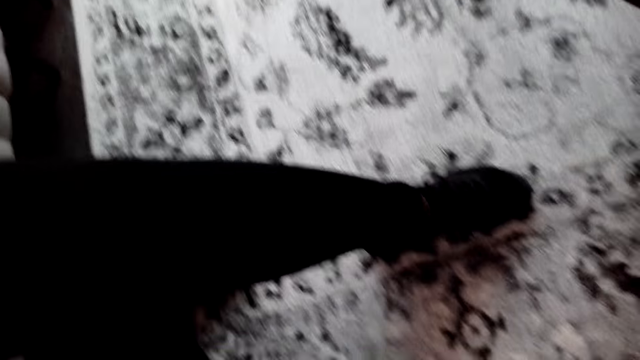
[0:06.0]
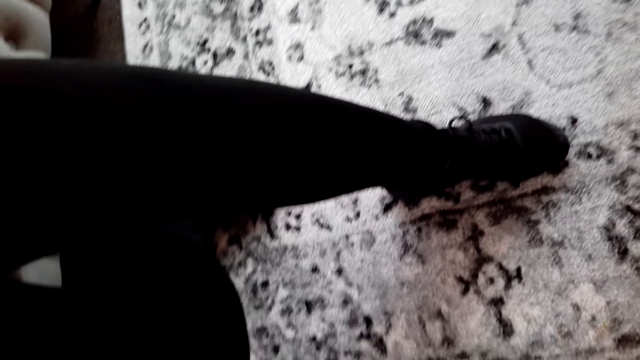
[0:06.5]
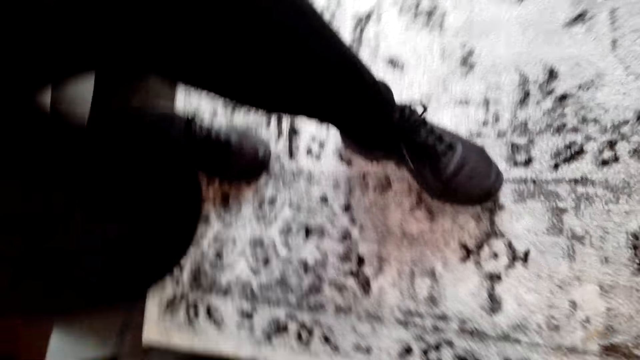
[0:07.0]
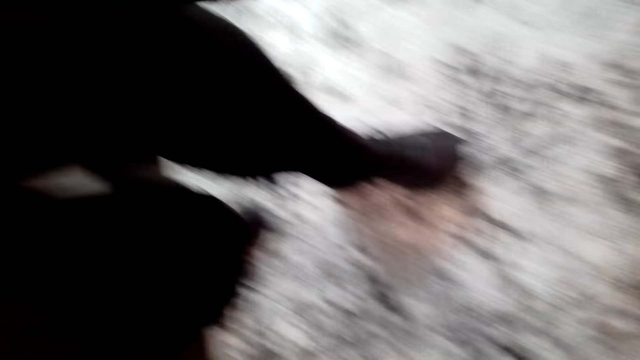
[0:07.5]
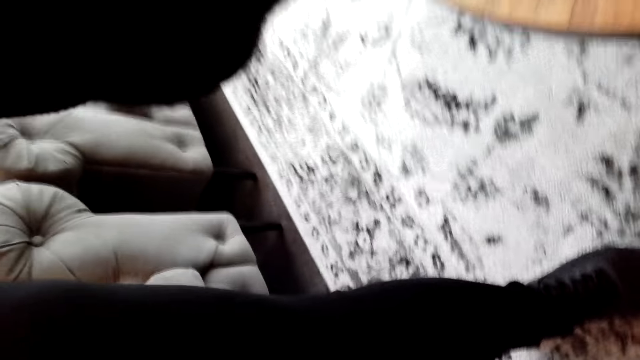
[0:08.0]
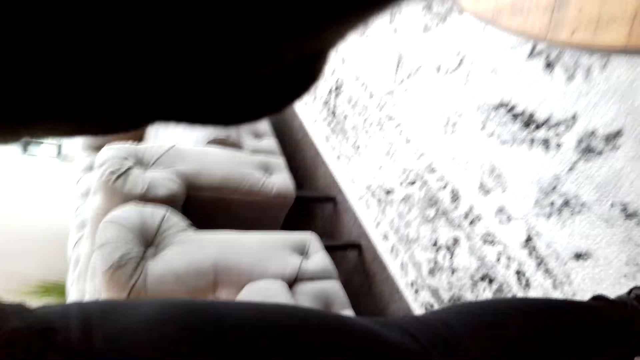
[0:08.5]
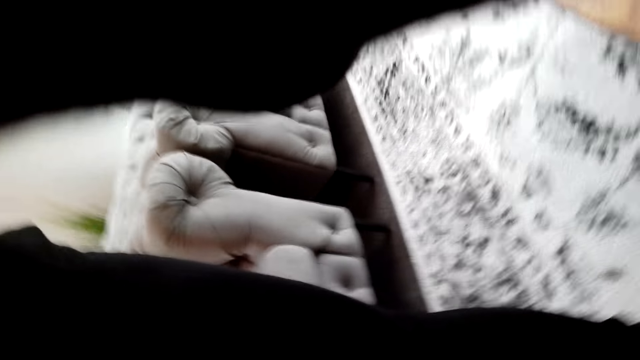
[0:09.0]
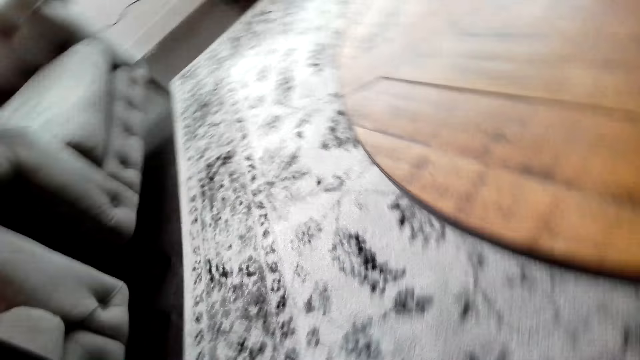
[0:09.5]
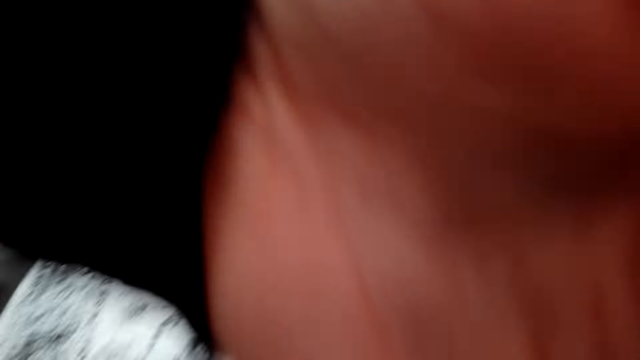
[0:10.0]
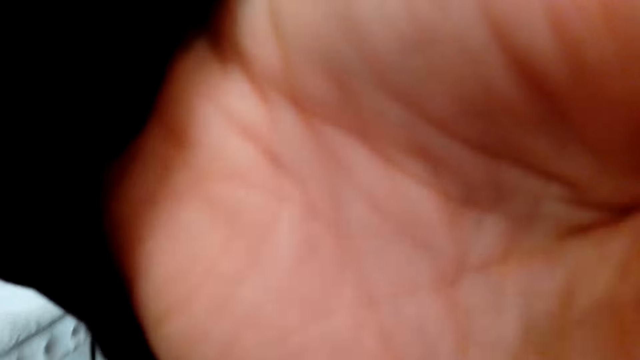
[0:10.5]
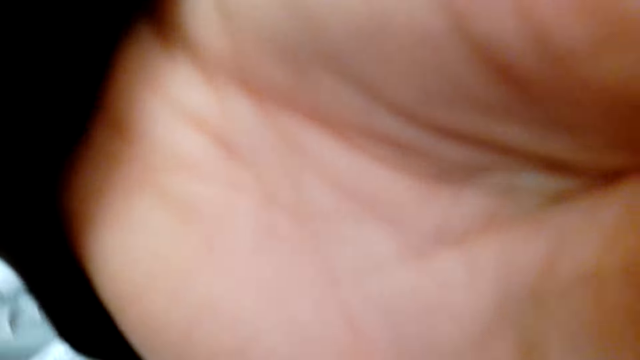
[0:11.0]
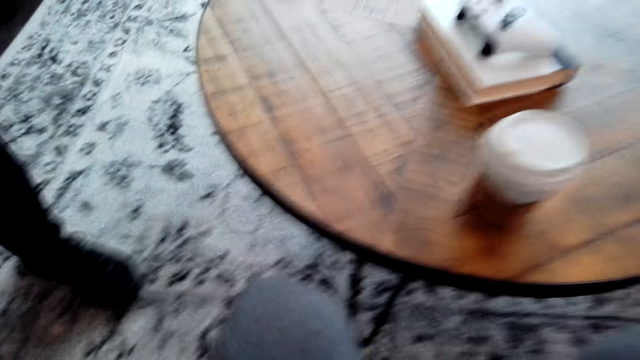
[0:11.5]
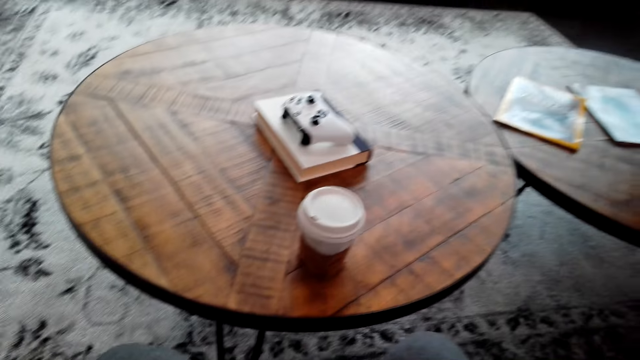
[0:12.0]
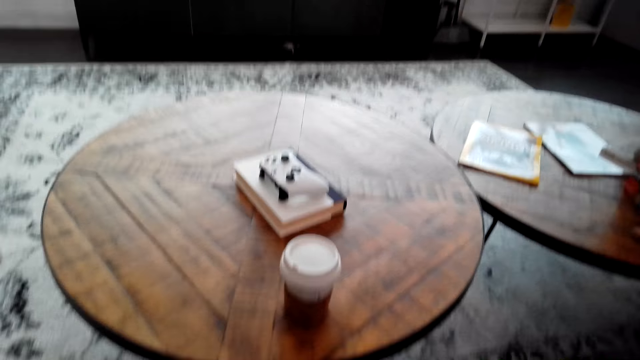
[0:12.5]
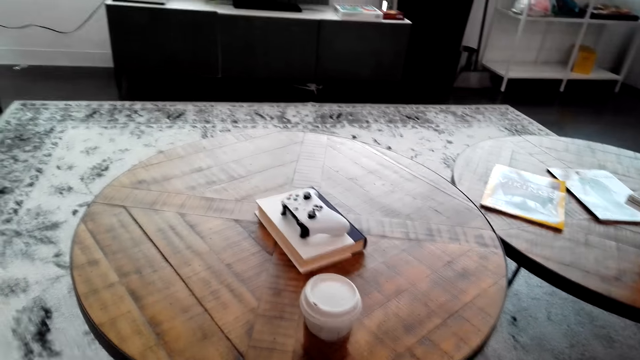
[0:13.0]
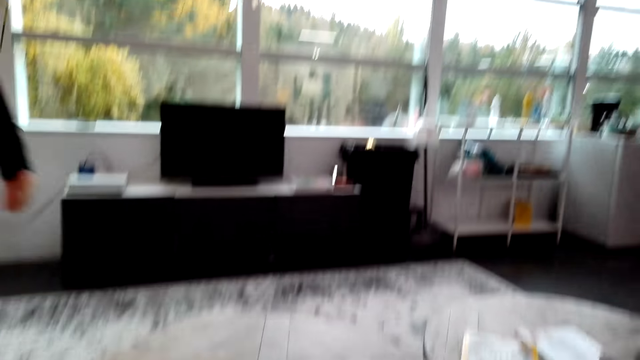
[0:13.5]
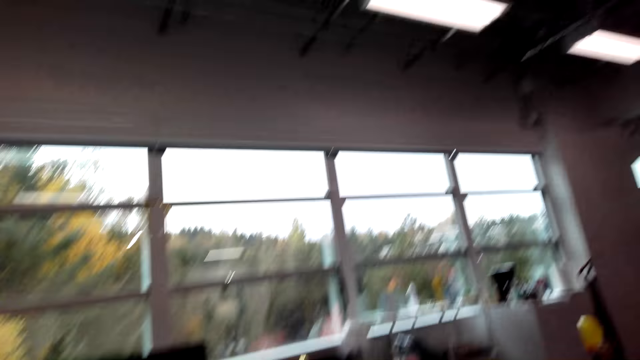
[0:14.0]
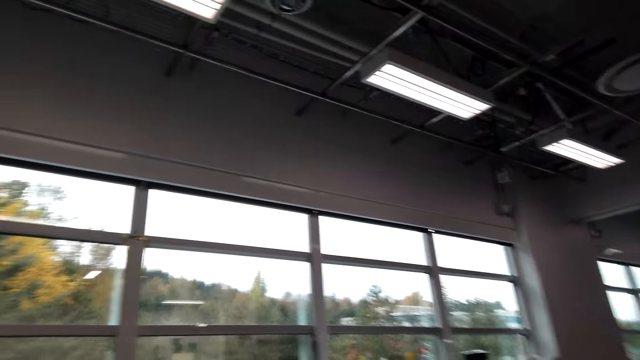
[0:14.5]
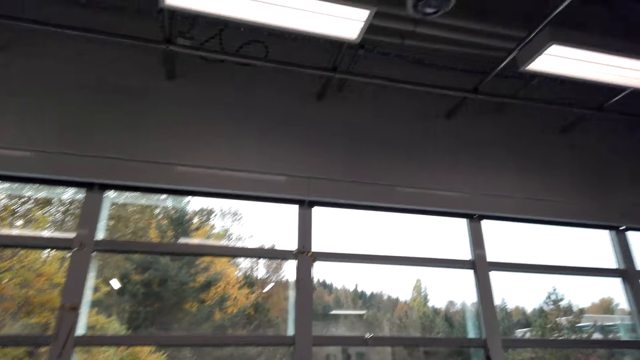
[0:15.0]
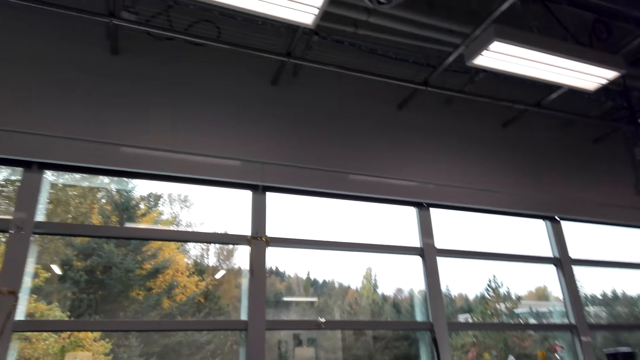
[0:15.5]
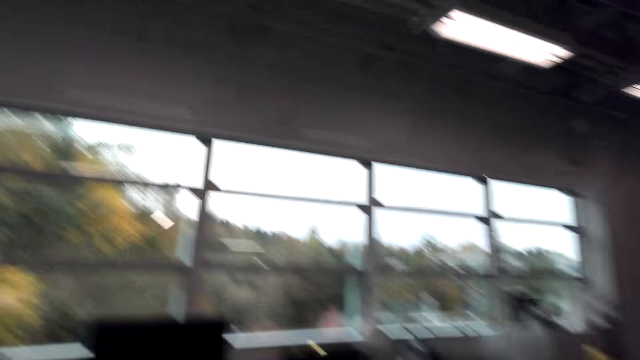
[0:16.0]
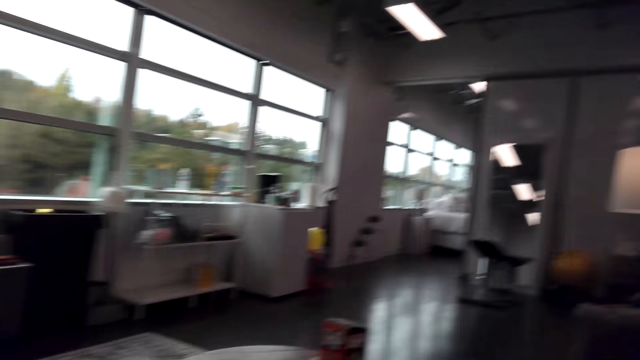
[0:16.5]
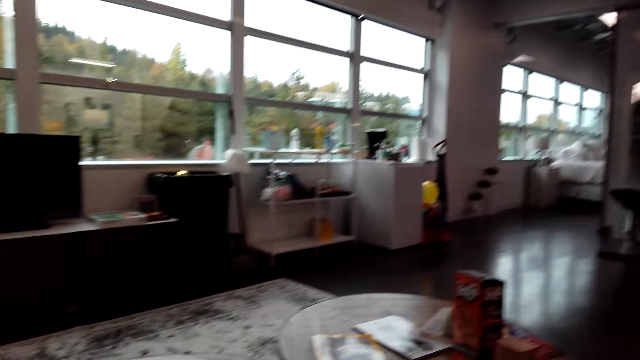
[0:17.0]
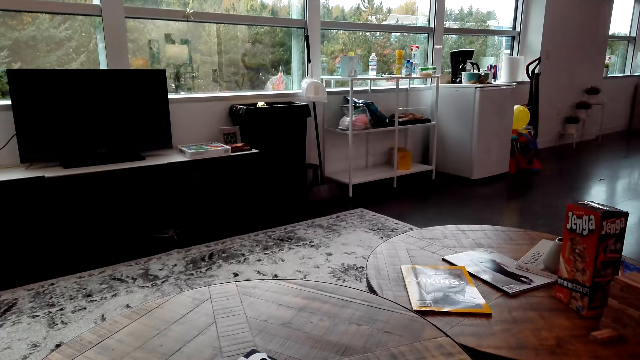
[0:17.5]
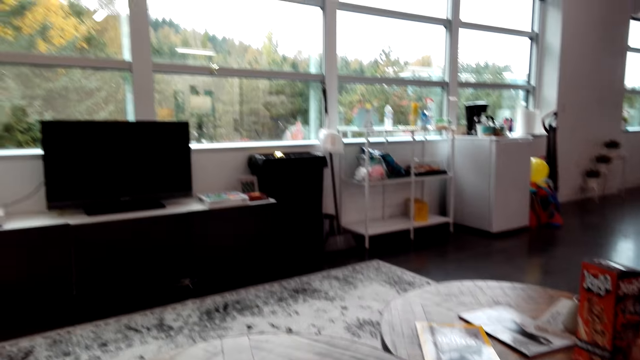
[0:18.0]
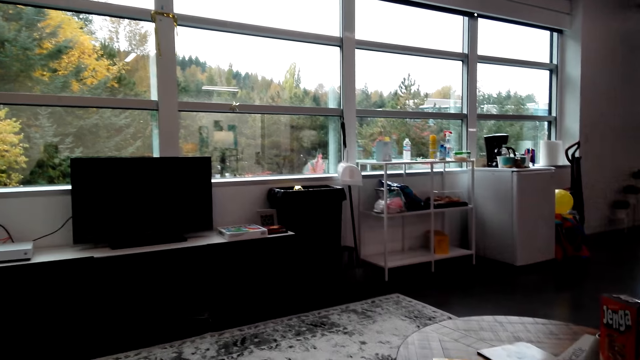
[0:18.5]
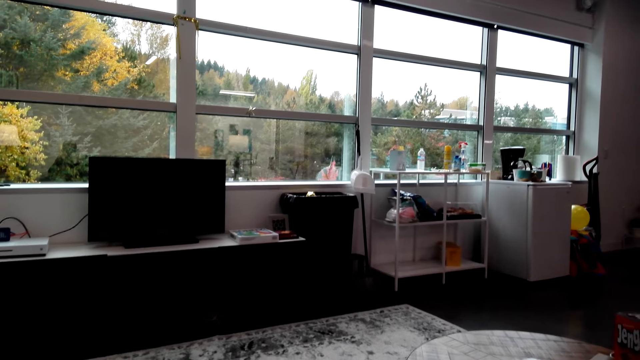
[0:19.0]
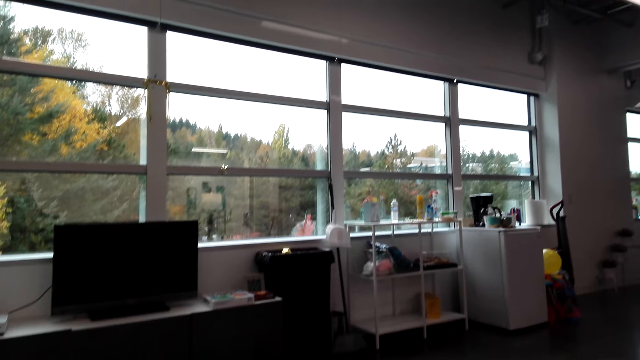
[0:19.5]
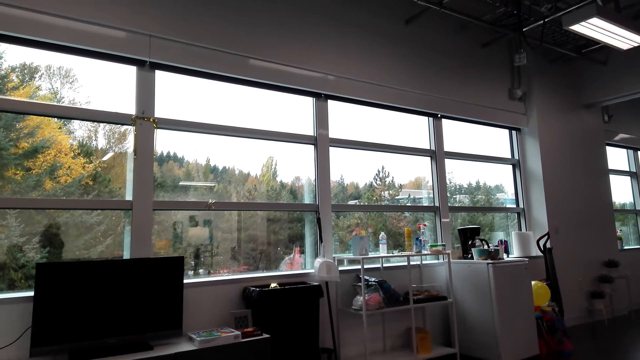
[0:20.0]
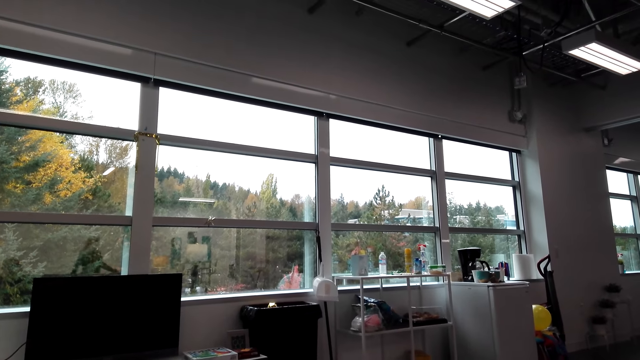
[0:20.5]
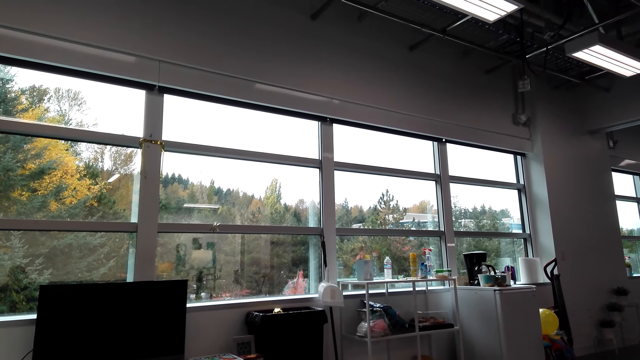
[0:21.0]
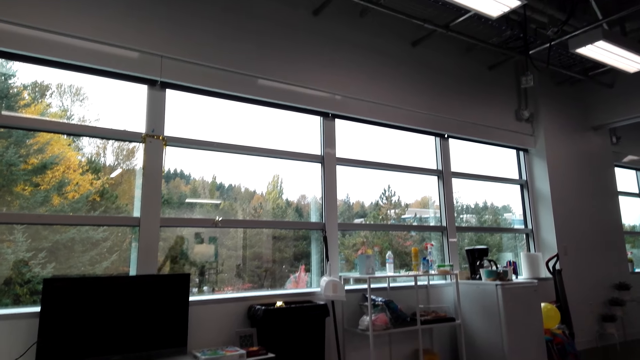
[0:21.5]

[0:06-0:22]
The camera wearer touches something. They give a man the camera. They sit in the house. They converse with a woman.

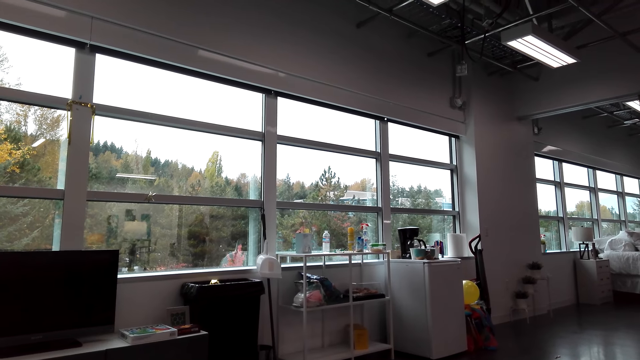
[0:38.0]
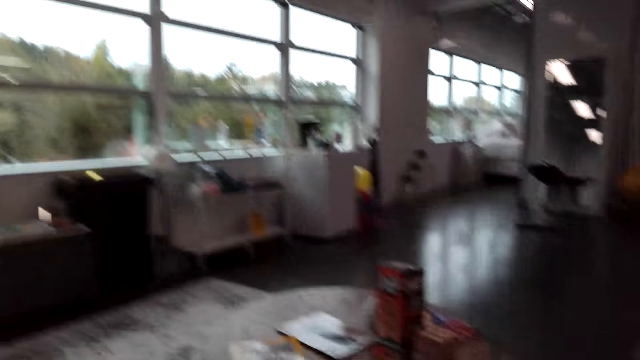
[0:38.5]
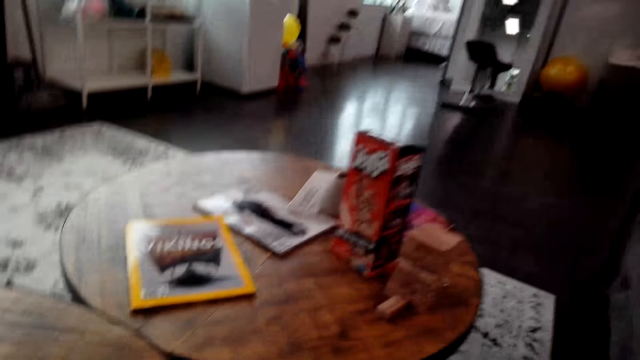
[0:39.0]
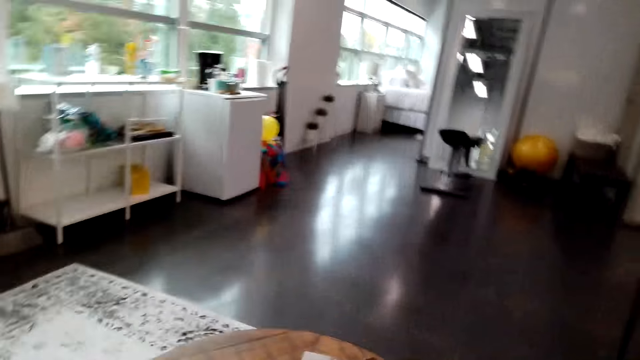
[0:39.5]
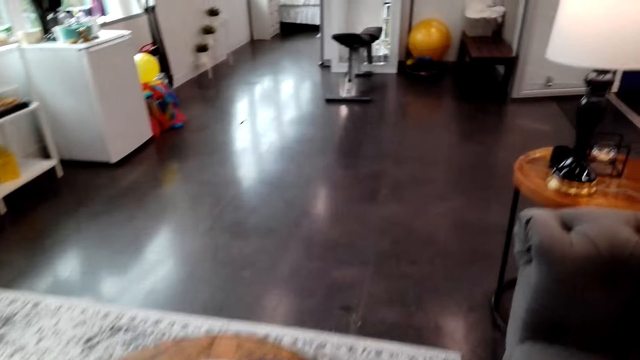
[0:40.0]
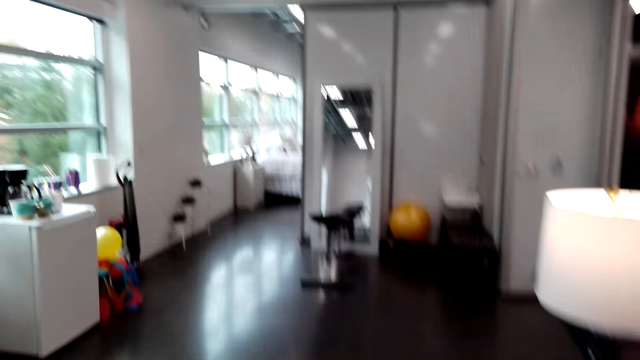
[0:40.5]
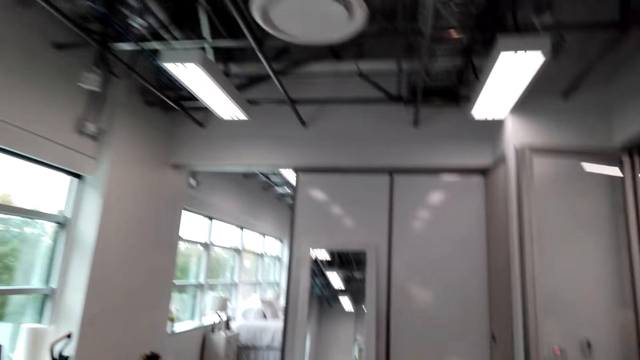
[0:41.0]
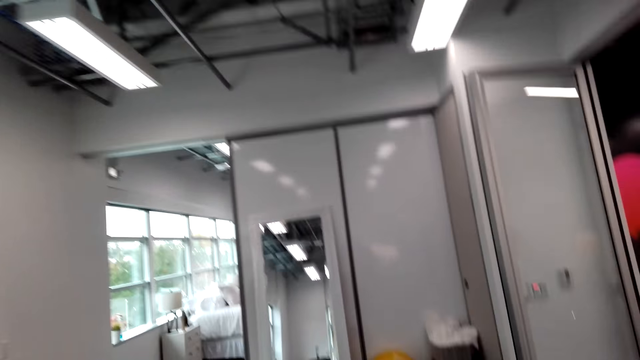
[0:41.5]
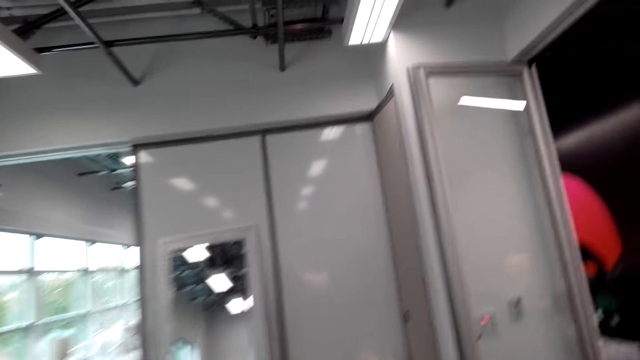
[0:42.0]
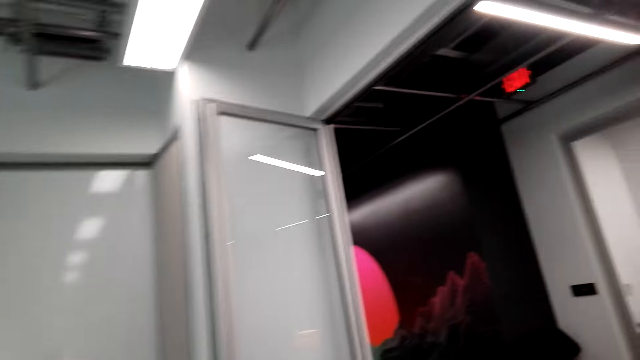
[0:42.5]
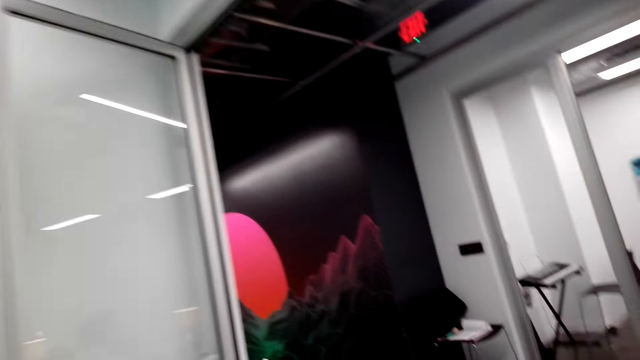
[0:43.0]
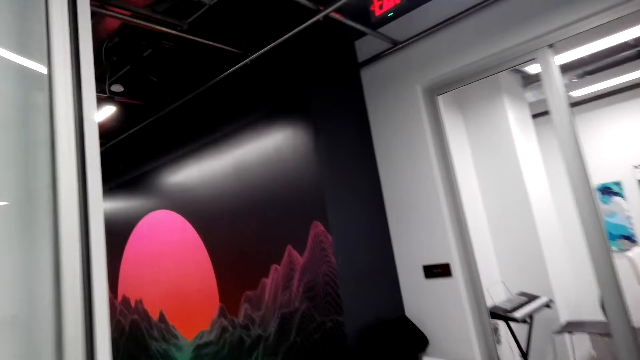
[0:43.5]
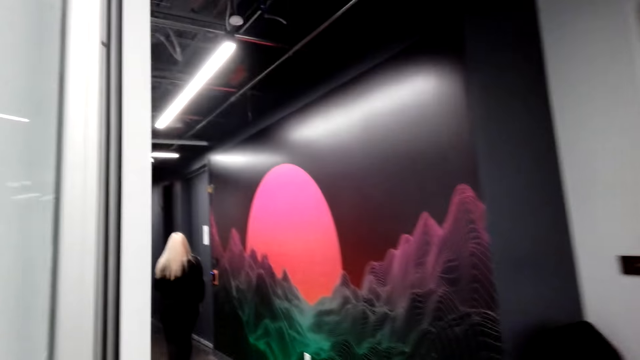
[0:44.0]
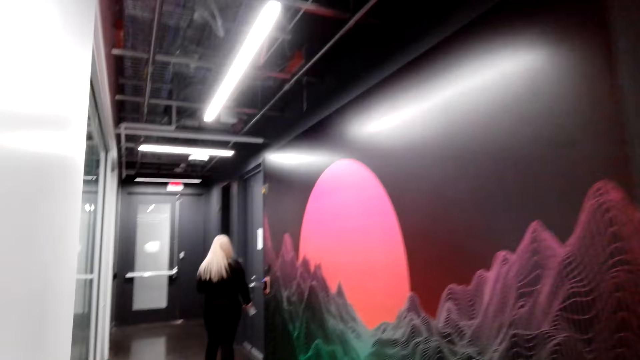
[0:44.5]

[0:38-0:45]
The camera wearer stands up. They walk around the house.
